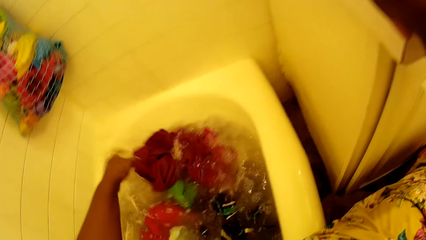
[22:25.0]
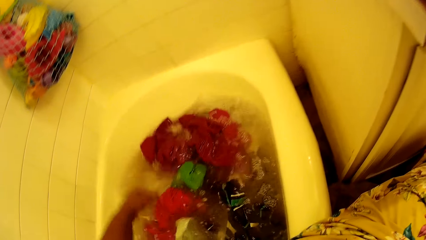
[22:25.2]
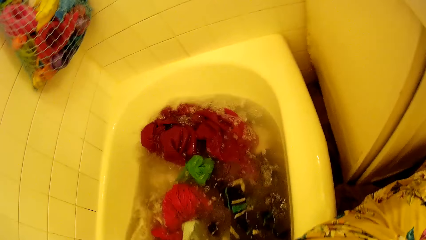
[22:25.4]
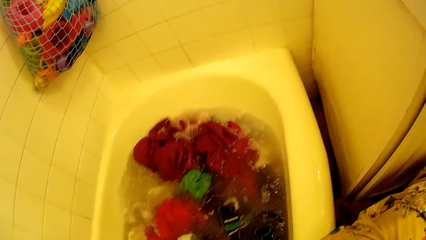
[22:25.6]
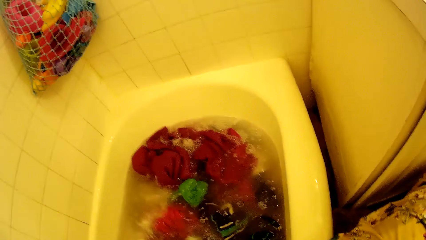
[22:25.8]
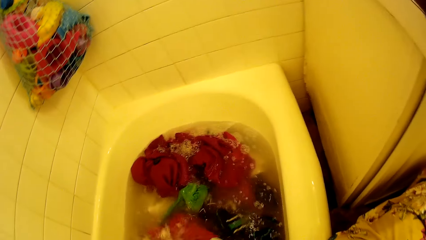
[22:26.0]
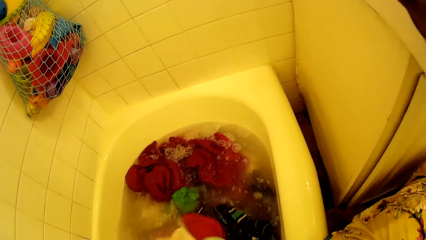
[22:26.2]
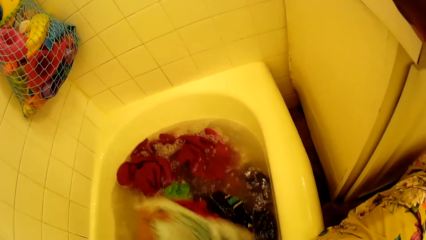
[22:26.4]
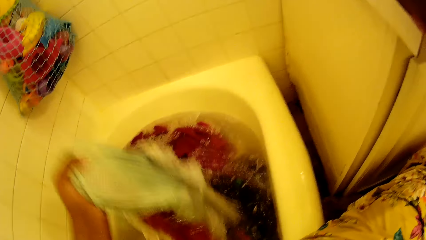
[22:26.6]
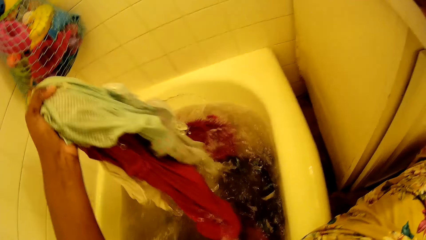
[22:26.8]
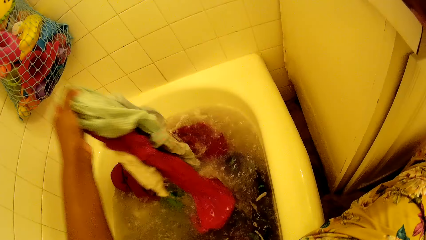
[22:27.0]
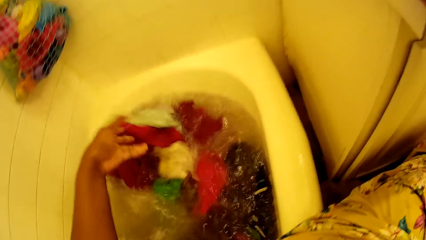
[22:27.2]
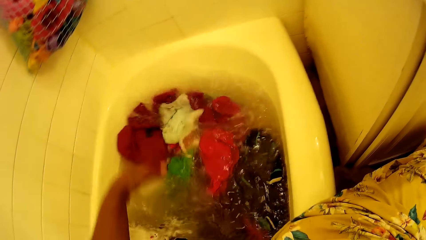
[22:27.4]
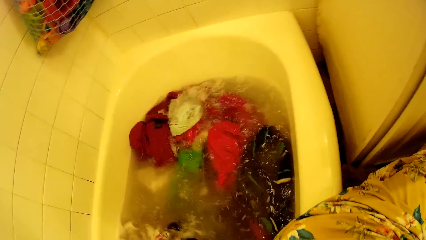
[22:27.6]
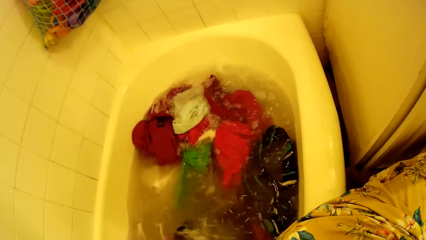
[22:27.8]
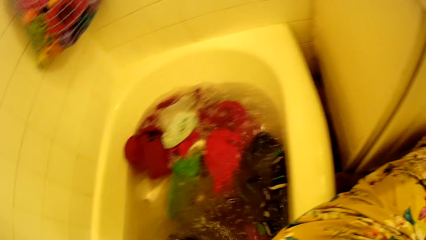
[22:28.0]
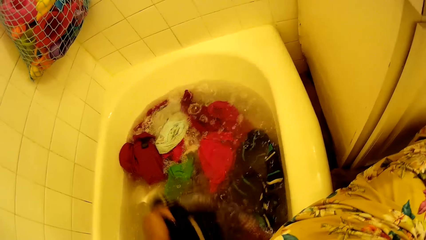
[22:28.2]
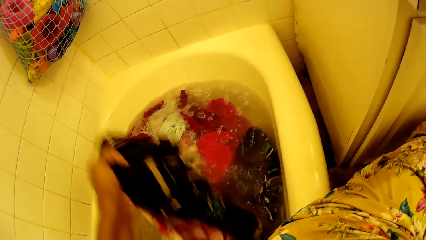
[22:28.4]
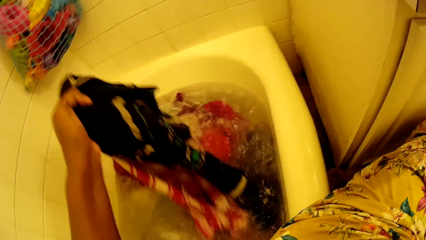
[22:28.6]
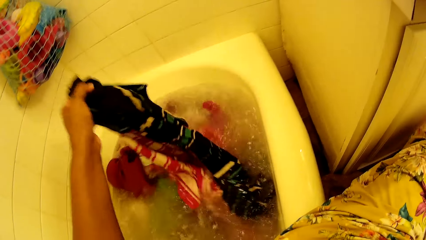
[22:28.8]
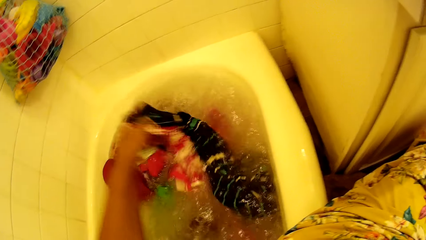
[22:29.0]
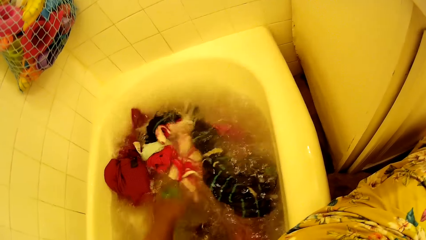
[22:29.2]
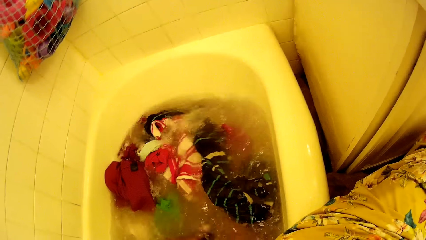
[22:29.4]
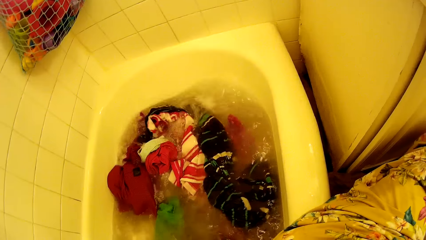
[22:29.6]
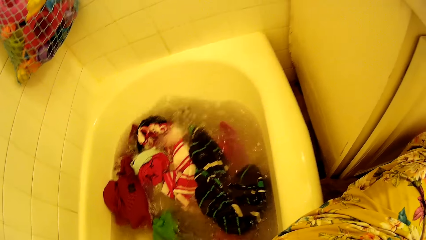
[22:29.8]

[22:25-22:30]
The camera wearer picks a cloth from the bath tub with her left hand. She drops the cloth in the bath tub with her left hand. She picks some clothes from the bath tub with her left hand. She drops the clothes in the bath tub with her left hand. She picks some clothes from the bath tub with her left hand. She drops the clothes in the bath tub with her left hand.

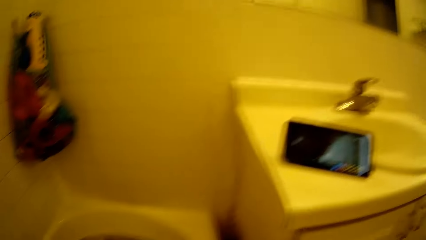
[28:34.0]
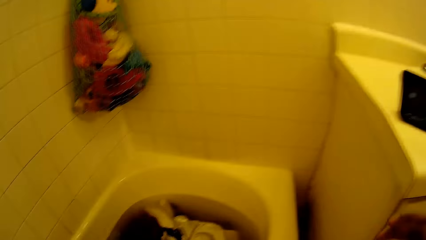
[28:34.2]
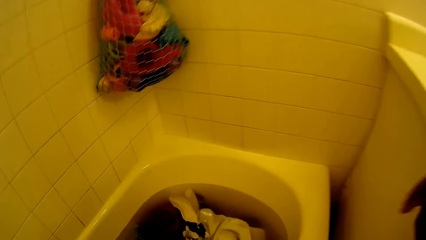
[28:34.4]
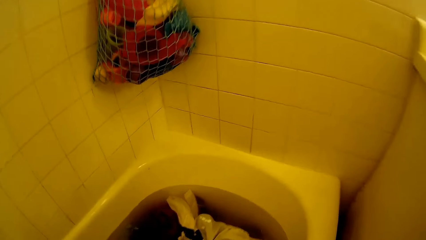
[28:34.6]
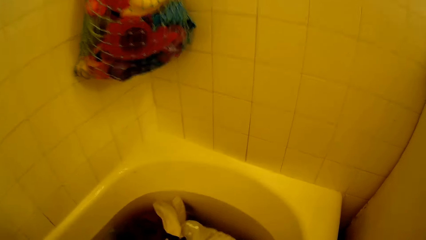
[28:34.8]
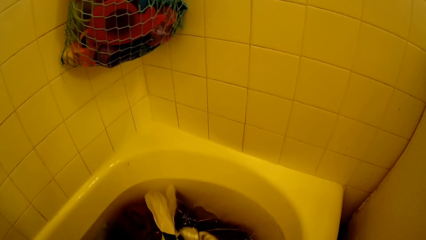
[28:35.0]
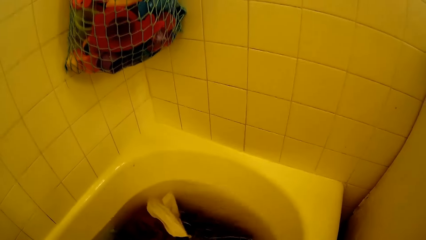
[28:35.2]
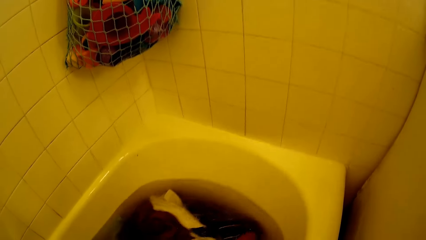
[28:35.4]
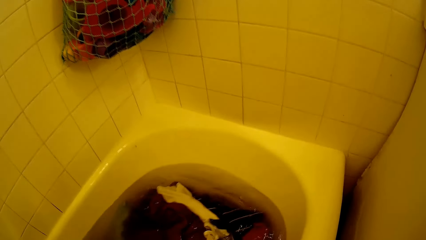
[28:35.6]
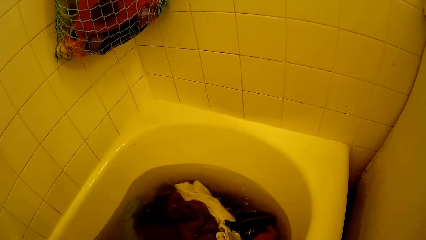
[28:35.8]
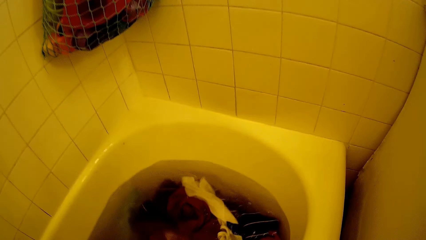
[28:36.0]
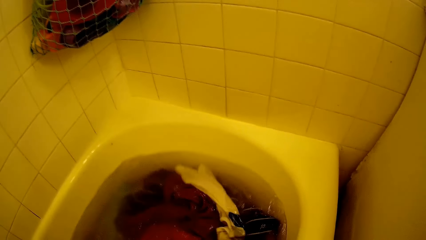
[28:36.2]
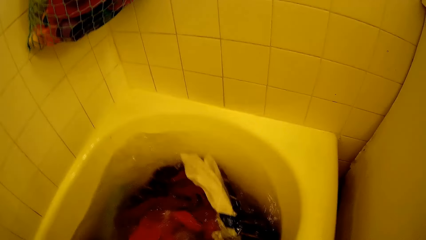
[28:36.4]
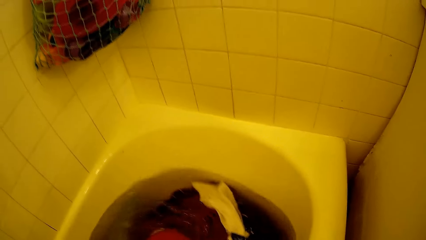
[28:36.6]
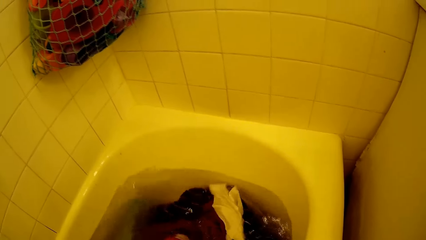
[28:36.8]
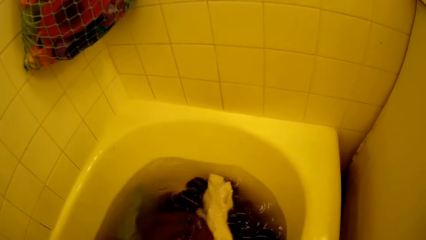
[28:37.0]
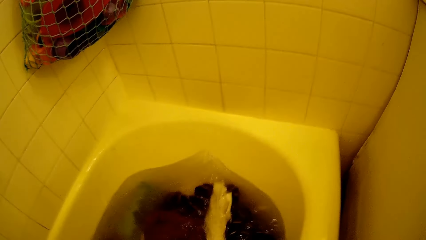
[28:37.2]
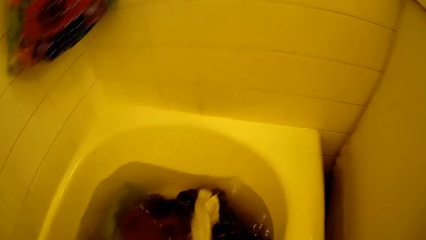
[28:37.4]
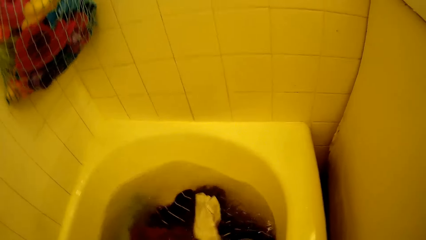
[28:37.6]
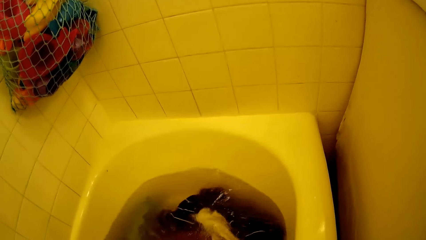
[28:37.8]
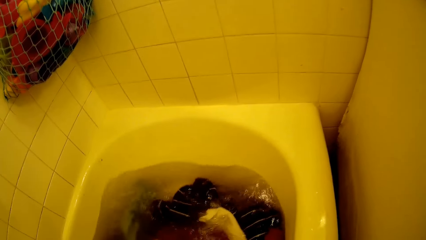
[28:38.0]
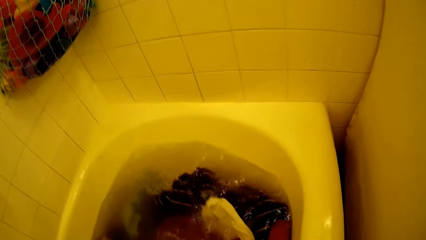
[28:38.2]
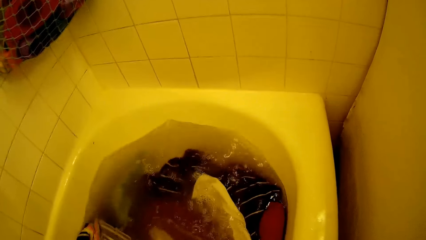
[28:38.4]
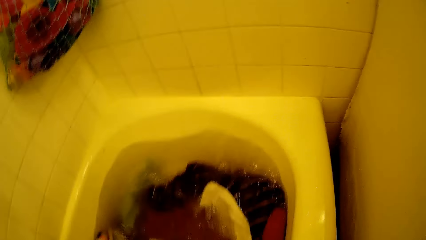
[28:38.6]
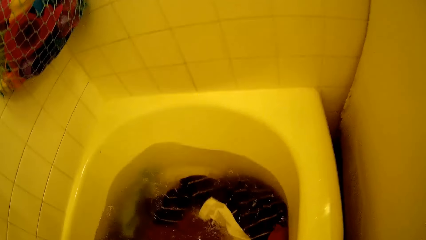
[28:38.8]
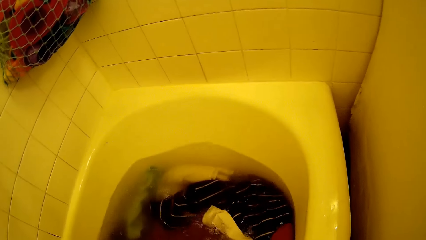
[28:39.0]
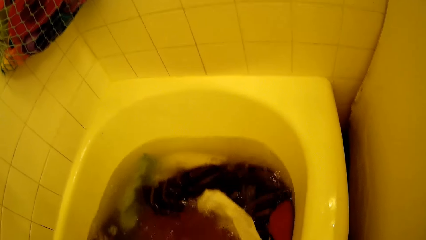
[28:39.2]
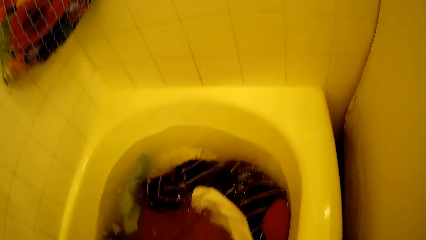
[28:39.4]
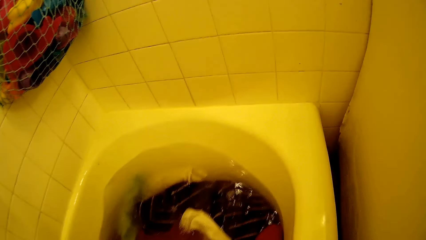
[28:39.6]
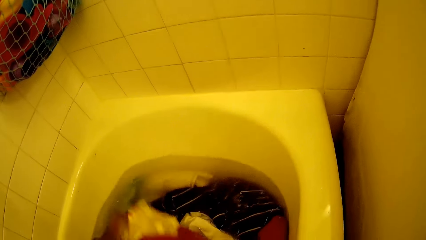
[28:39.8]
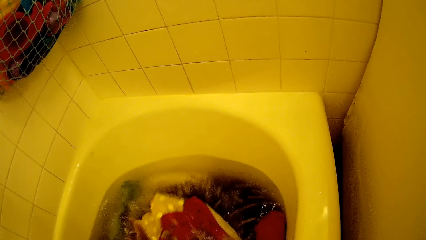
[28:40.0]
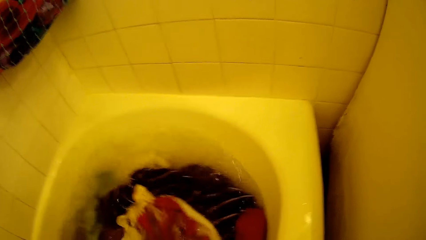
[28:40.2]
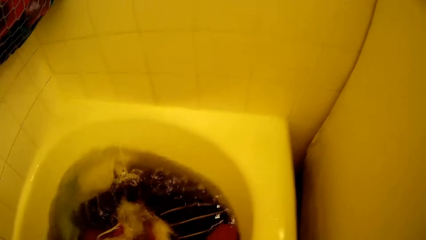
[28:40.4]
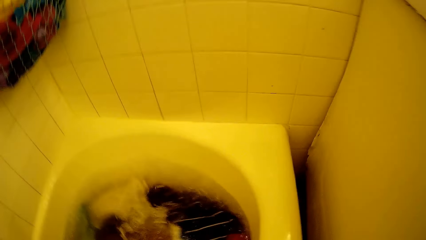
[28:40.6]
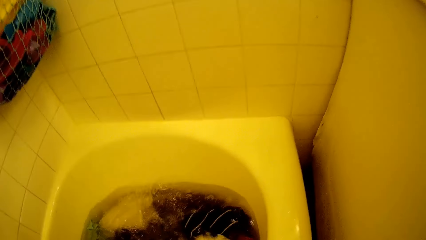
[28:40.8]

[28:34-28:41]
The camera wearer washes the clothes in the bath tub with her left hand. She squeezes the clothes in the water.

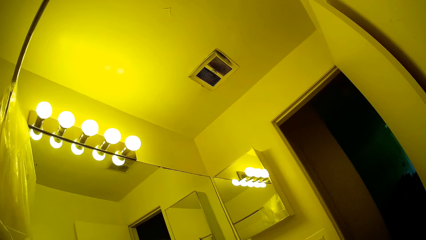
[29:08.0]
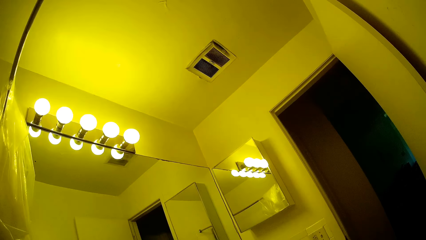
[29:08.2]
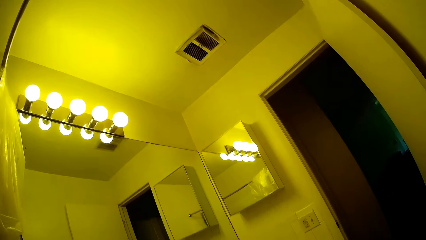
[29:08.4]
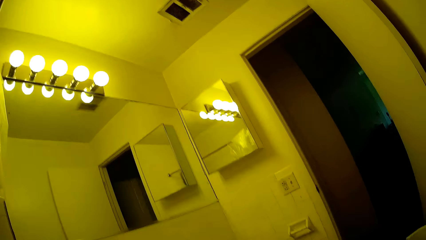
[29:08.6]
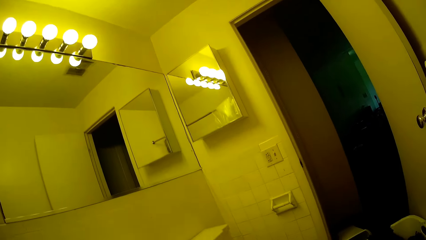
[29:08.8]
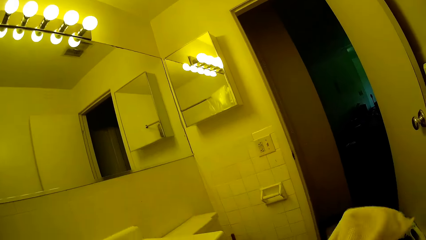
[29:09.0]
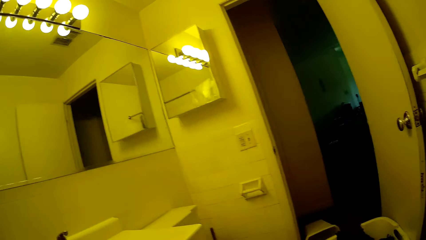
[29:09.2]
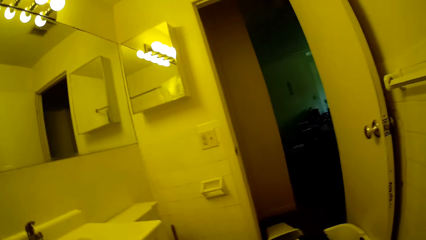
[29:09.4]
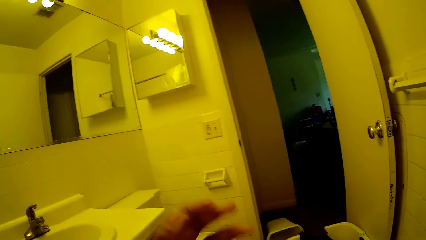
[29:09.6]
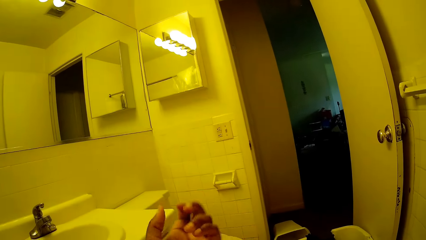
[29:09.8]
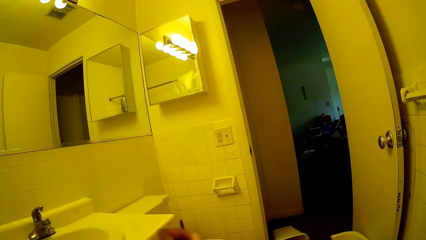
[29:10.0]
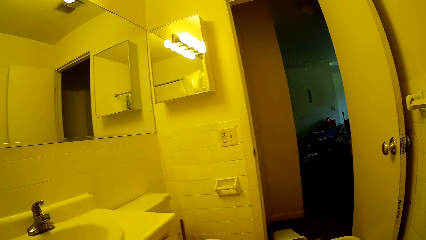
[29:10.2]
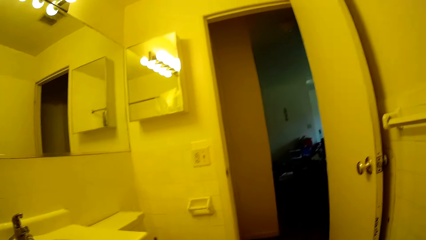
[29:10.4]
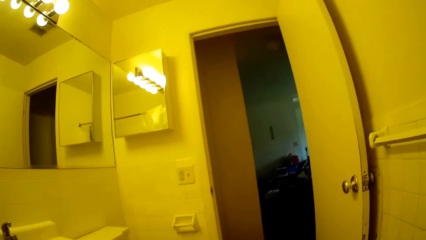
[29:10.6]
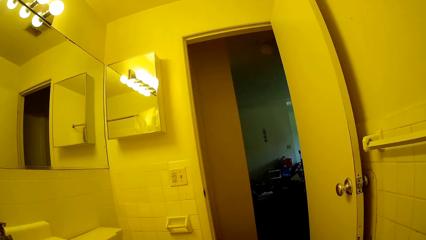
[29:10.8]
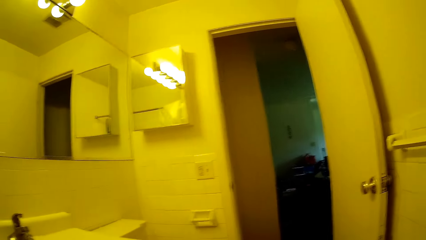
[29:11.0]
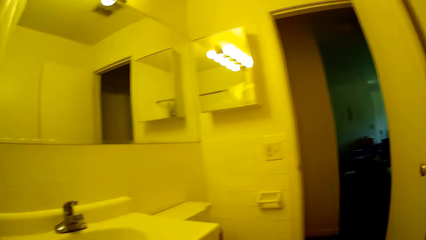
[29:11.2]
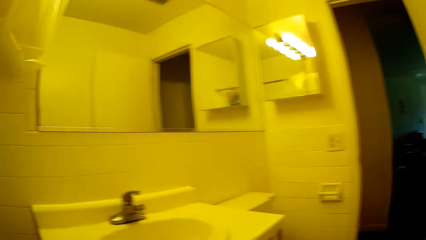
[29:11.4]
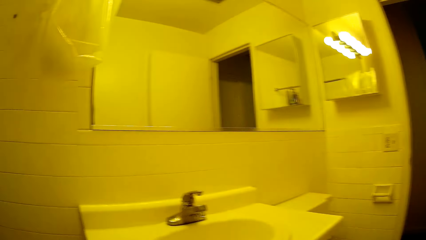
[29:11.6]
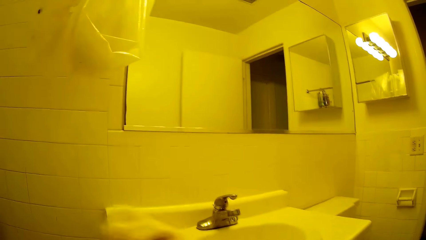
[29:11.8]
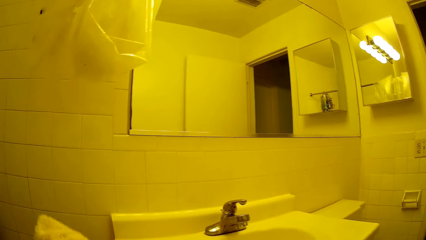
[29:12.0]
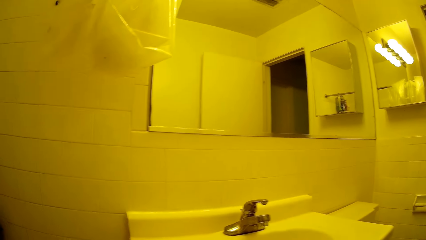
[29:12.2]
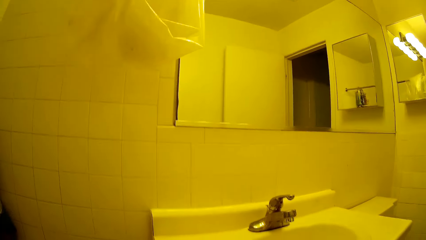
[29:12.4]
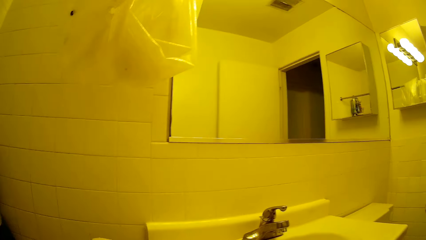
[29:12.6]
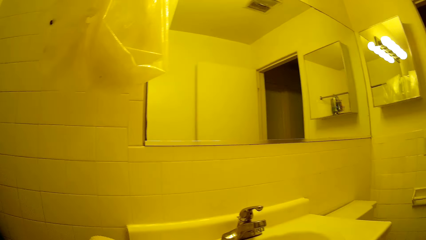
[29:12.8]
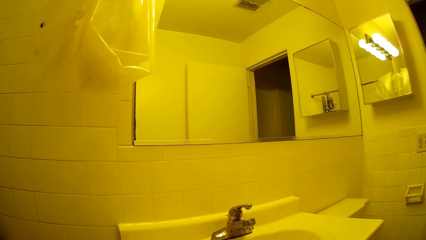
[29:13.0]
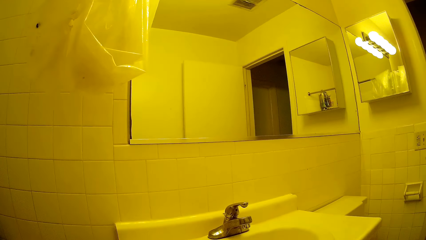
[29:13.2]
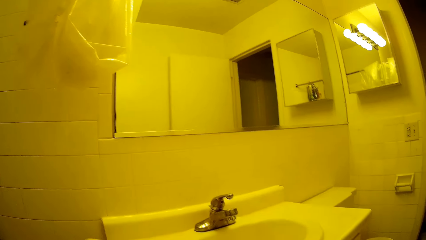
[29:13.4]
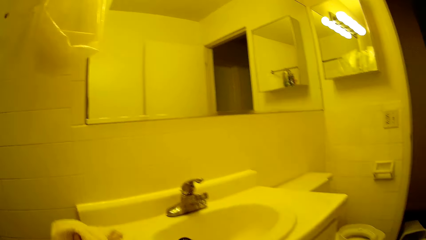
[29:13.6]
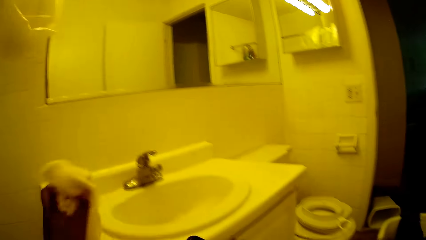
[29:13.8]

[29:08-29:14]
The camera wearer wipes her hand with a white towel.
